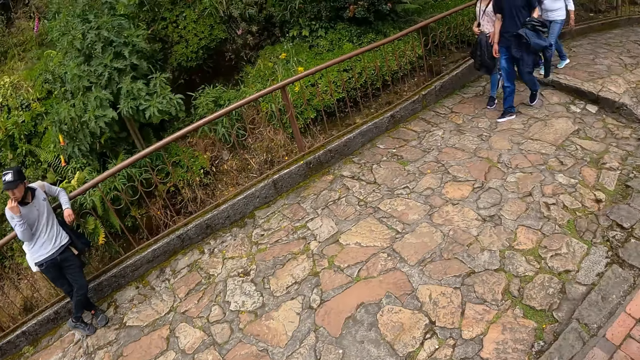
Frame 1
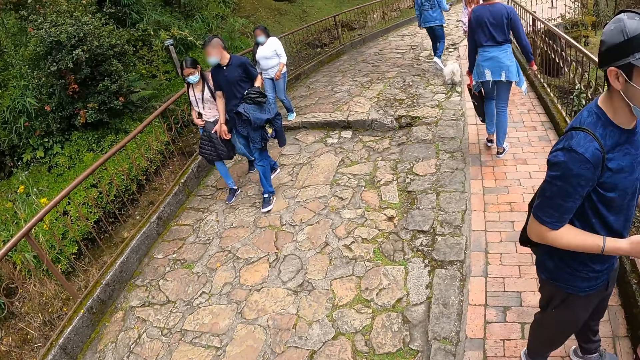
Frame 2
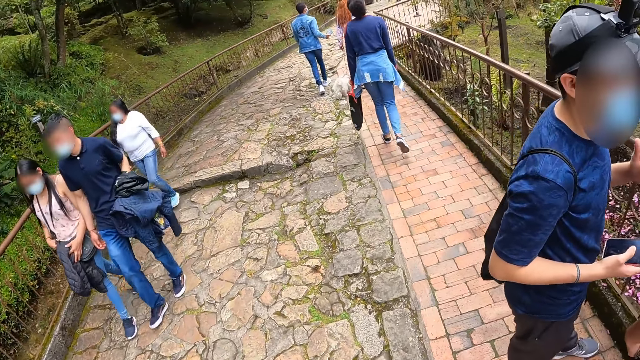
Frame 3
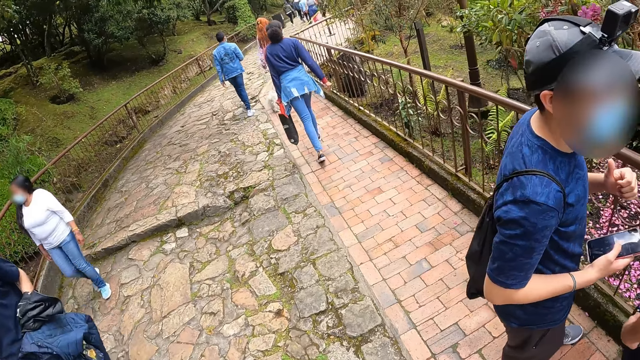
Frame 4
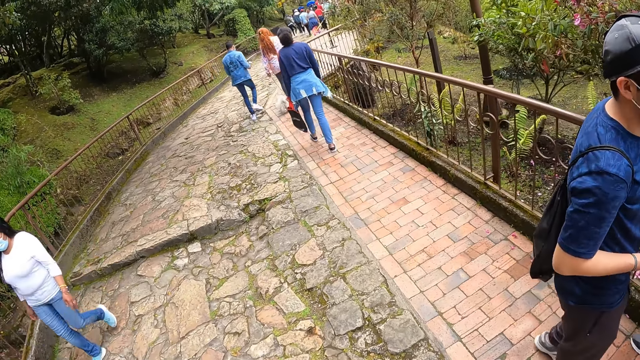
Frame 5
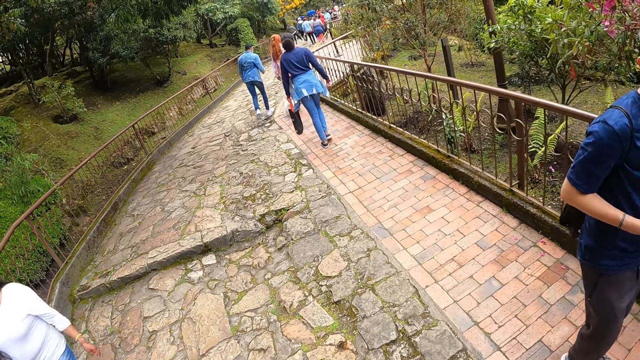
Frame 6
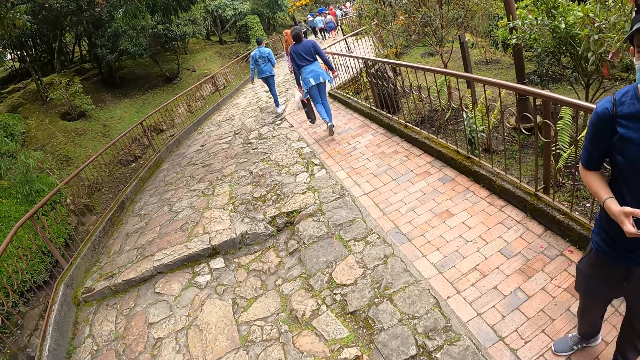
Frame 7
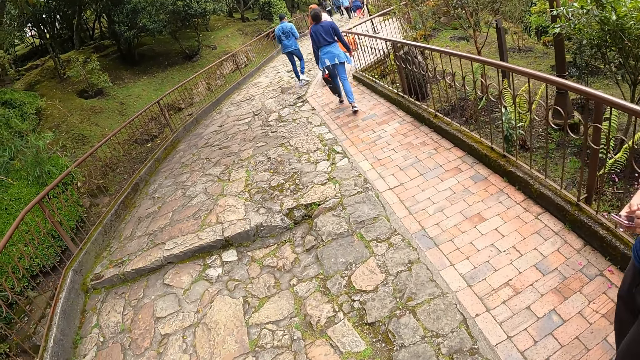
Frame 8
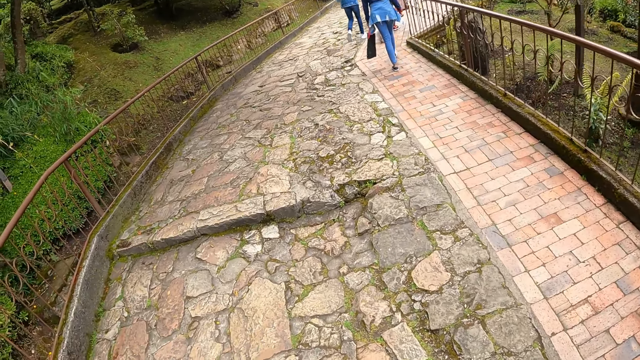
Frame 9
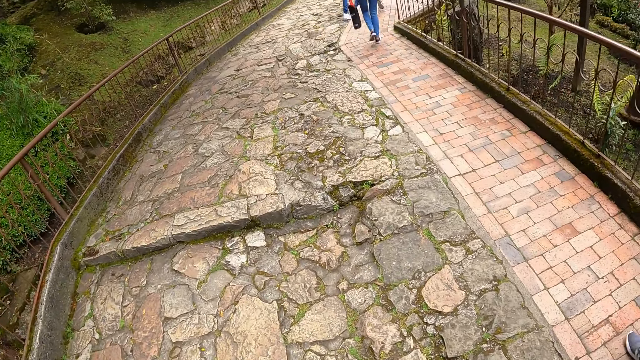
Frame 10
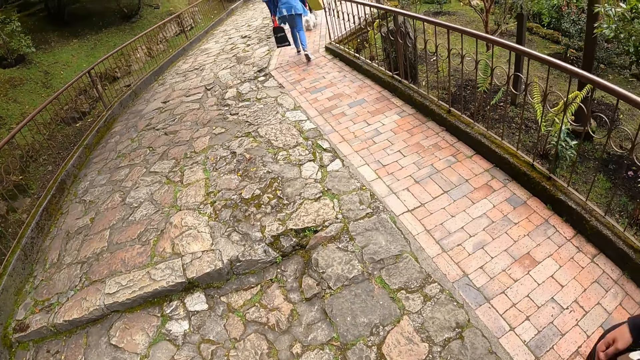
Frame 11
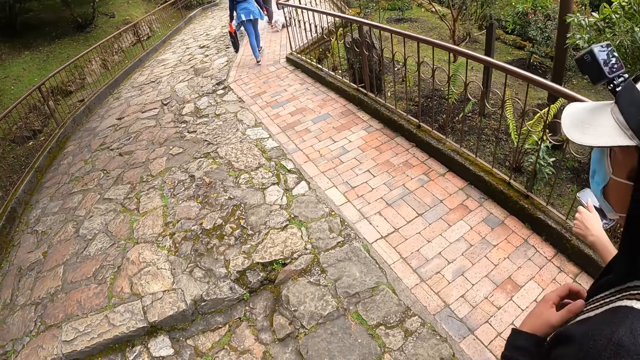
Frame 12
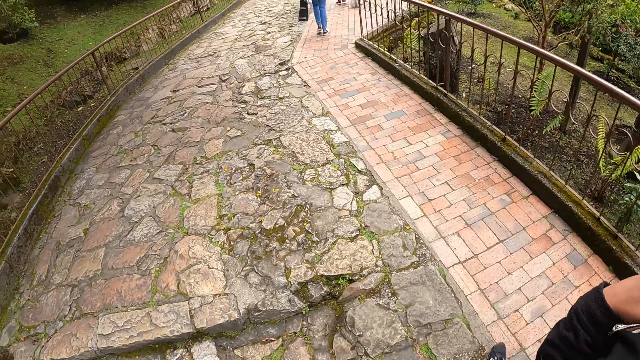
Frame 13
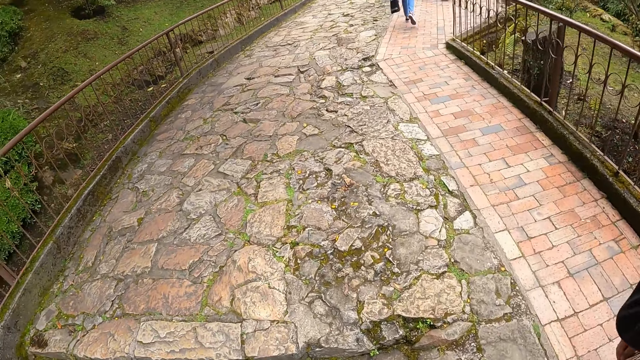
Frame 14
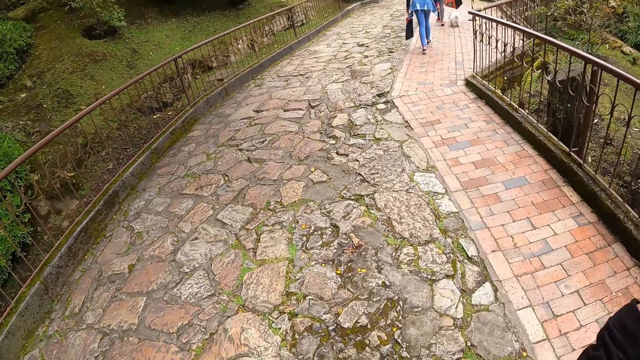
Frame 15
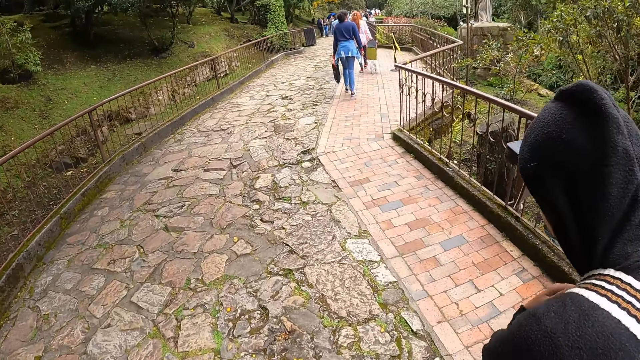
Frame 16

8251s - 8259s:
The camera wearer walks with a man, another man and a third man on the bridge.

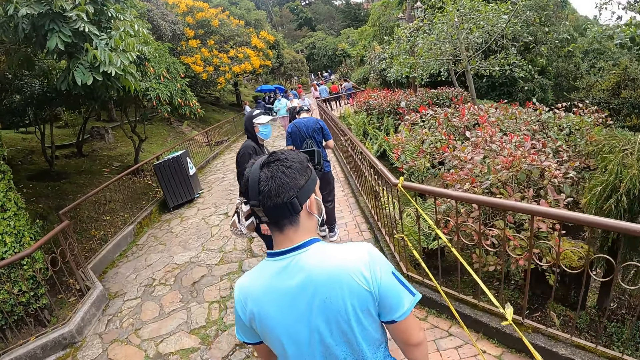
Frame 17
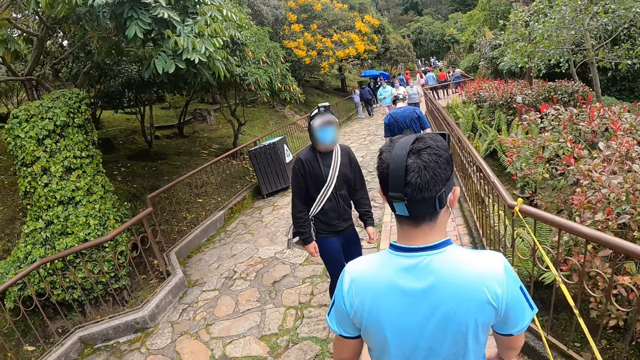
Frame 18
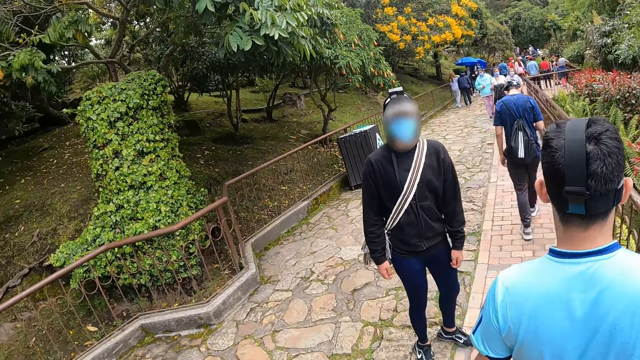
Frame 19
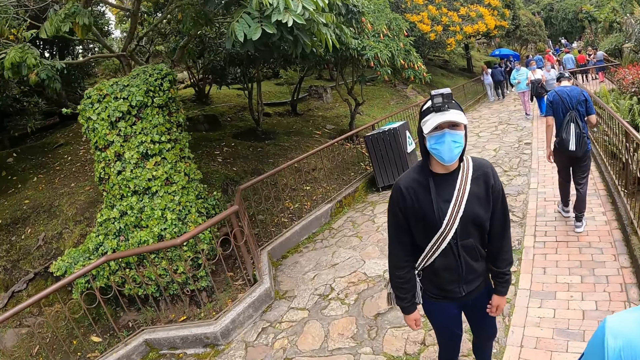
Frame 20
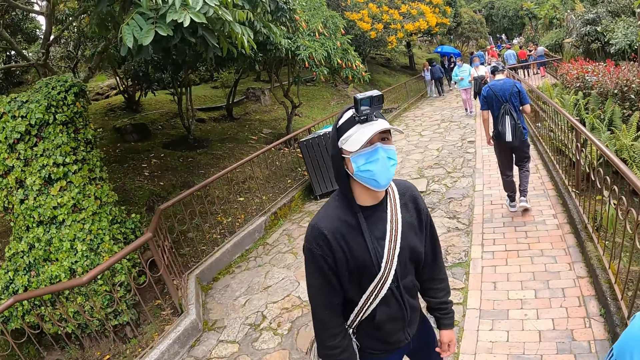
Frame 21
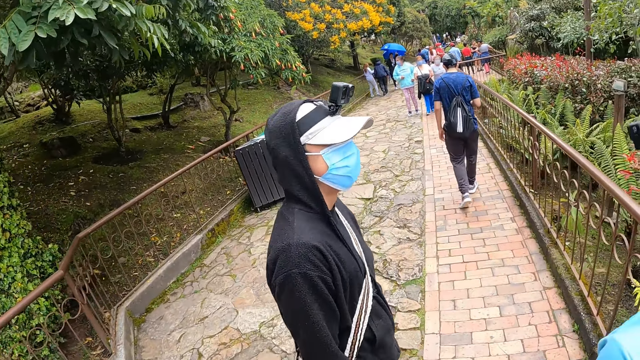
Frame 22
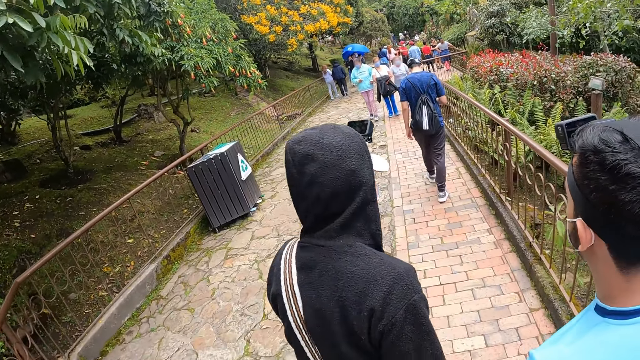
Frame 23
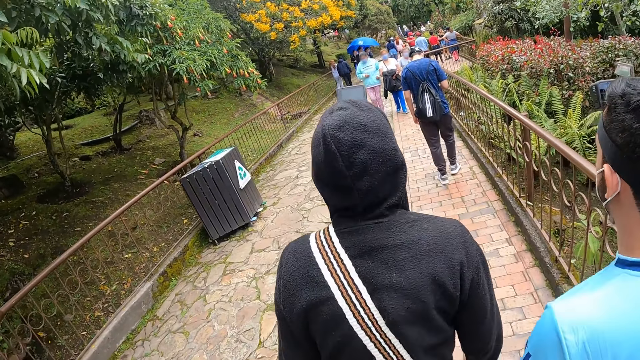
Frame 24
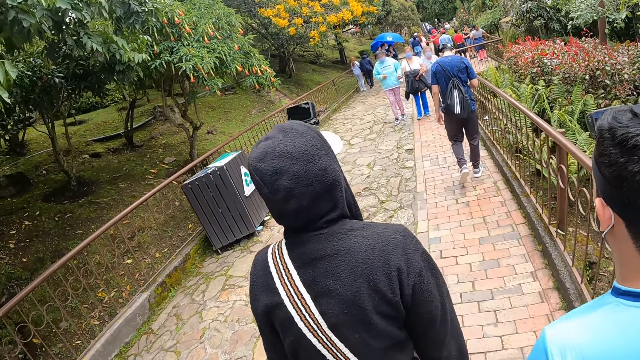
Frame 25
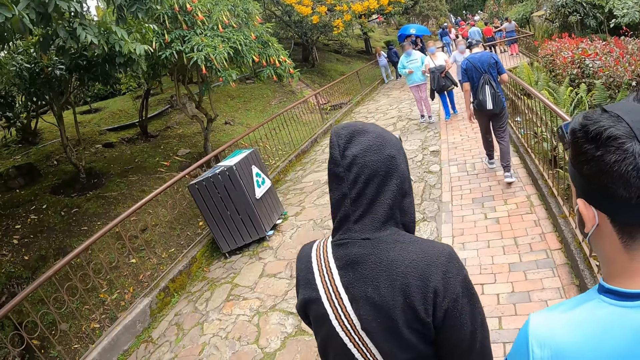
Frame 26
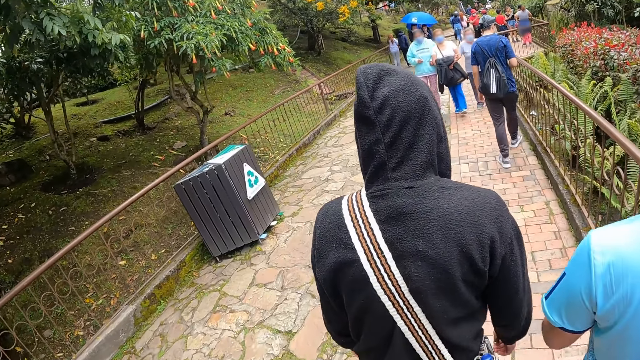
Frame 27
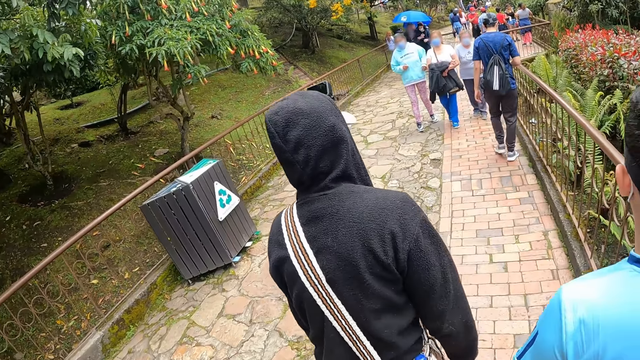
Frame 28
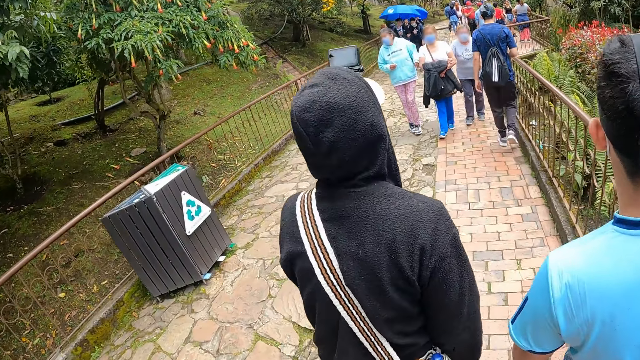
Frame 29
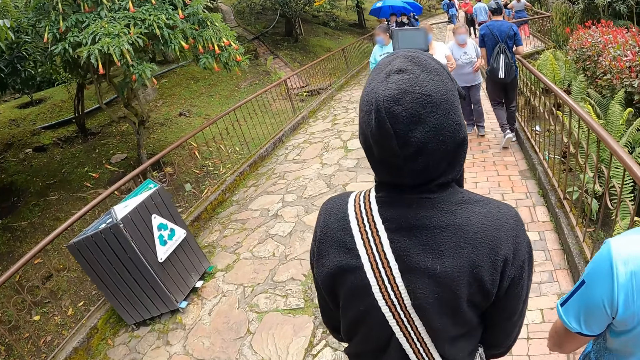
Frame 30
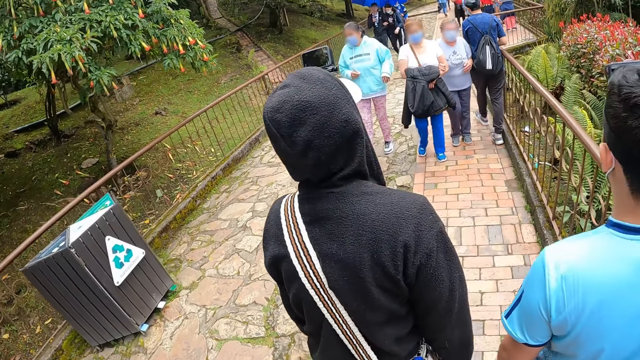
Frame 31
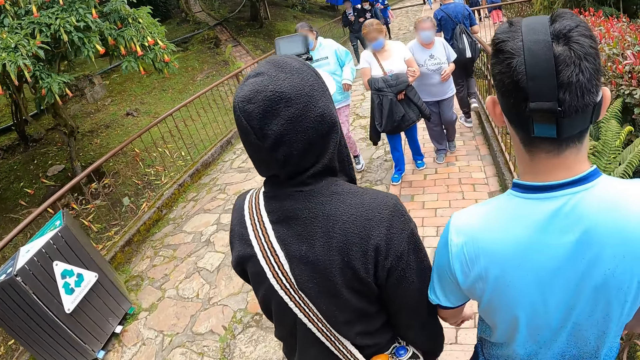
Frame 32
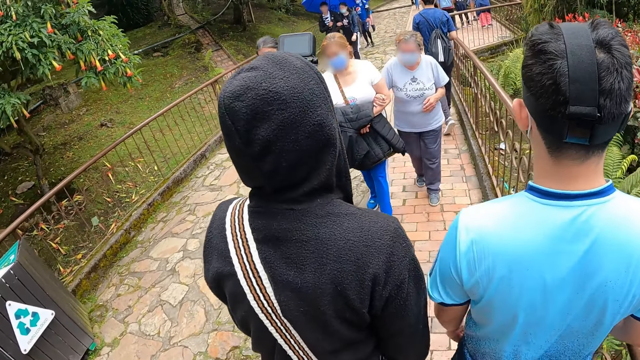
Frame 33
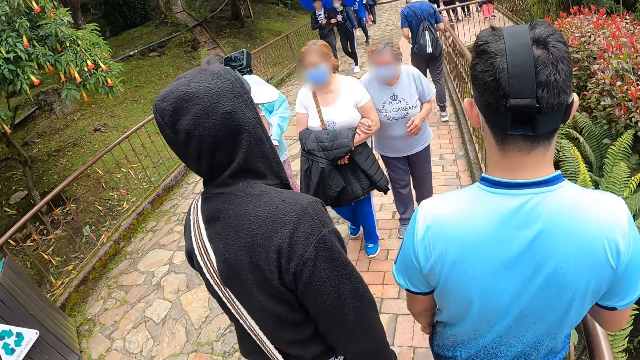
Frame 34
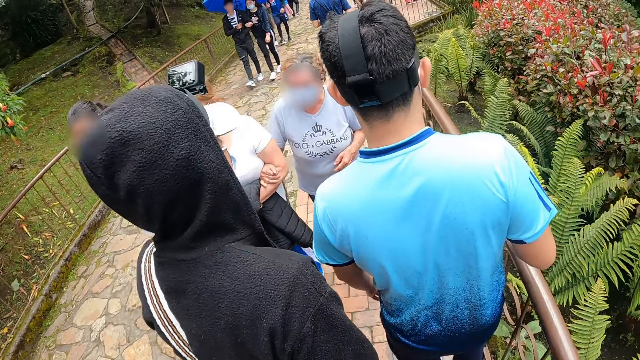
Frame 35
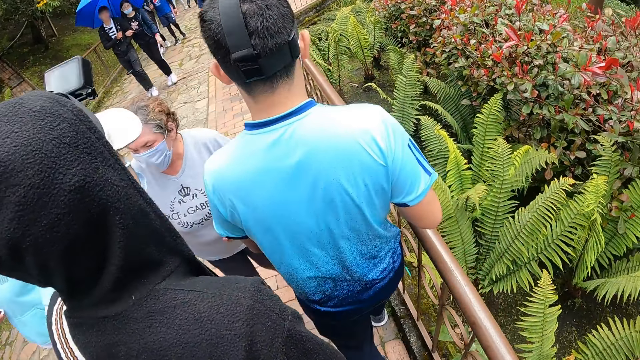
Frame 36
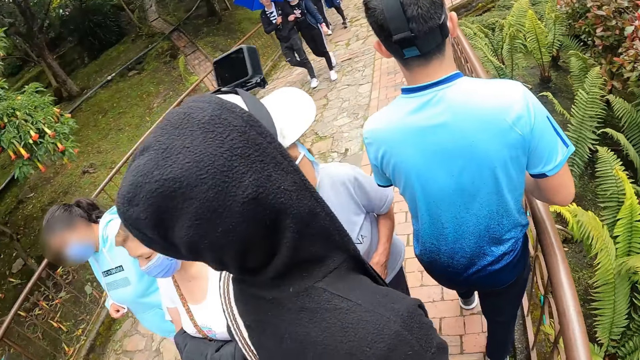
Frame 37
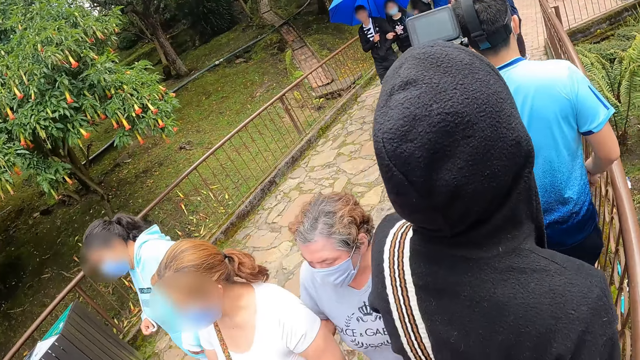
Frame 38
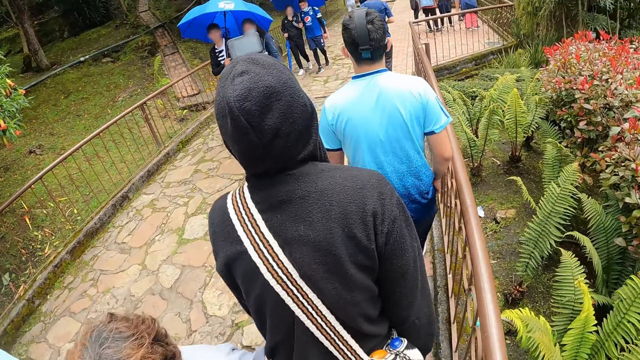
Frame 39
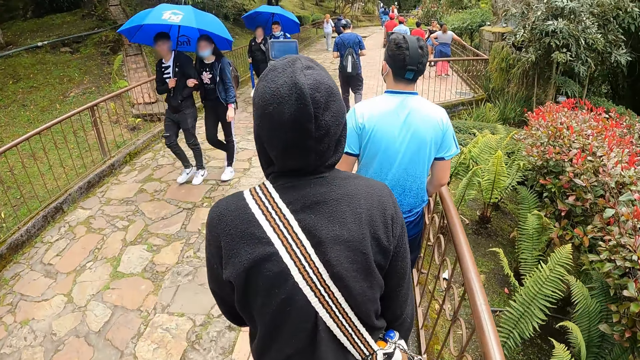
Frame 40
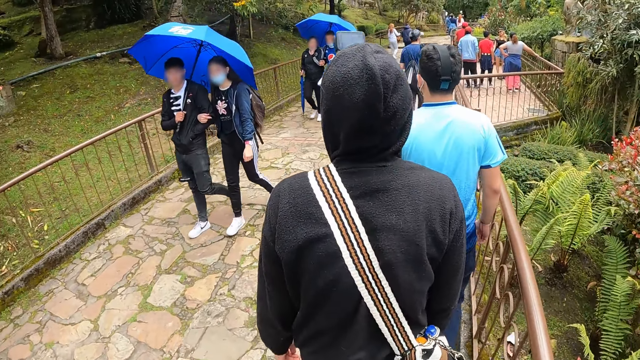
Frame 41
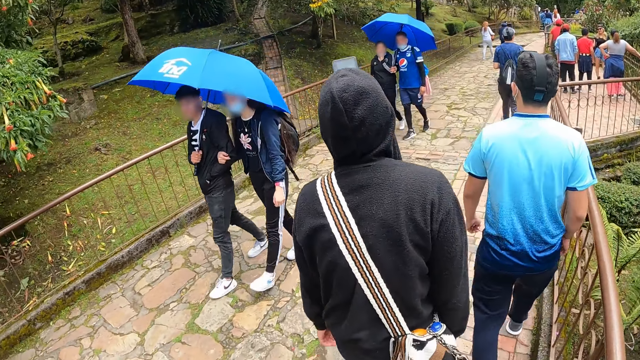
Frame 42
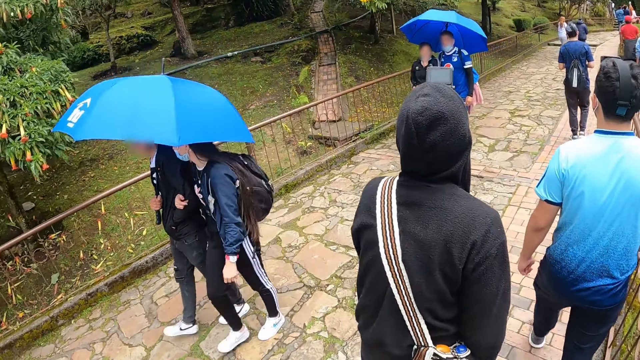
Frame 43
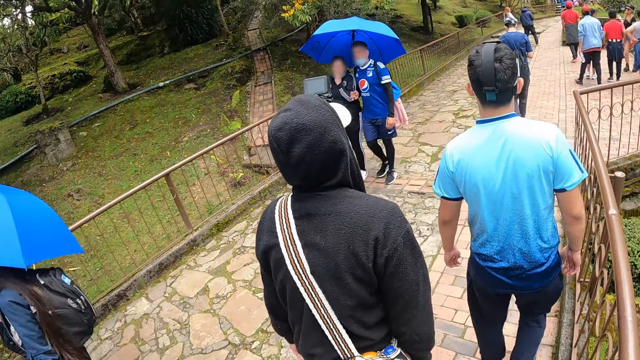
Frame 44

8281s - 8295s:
A man interacted with the camera wearer.
